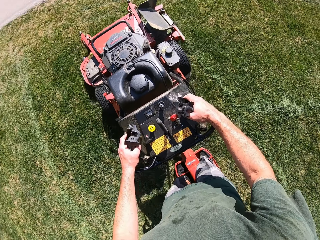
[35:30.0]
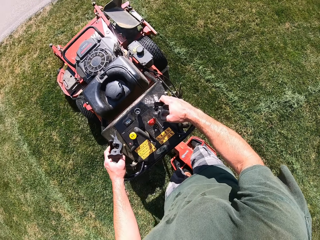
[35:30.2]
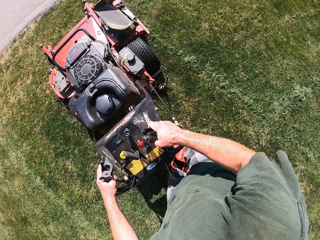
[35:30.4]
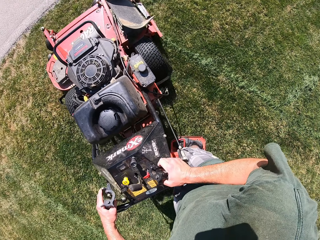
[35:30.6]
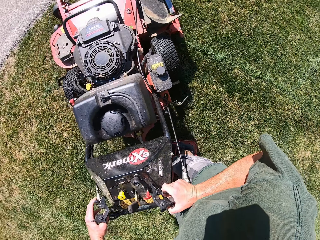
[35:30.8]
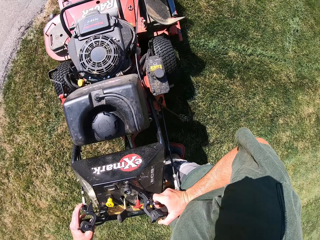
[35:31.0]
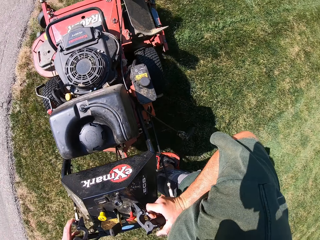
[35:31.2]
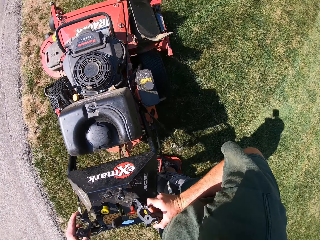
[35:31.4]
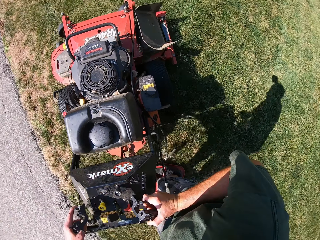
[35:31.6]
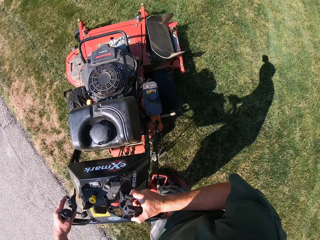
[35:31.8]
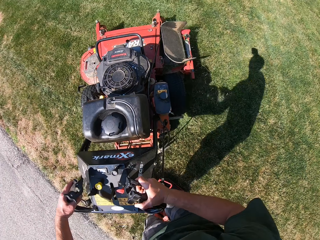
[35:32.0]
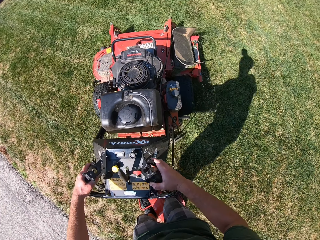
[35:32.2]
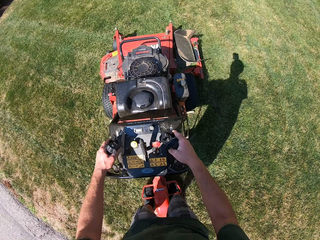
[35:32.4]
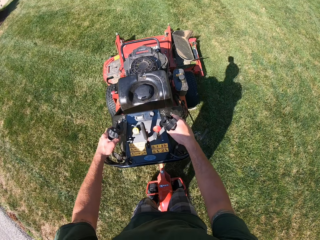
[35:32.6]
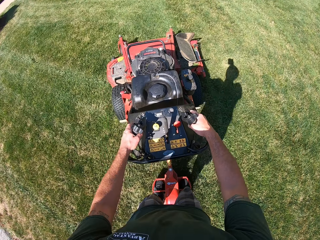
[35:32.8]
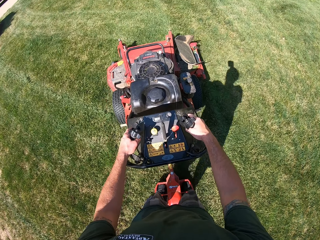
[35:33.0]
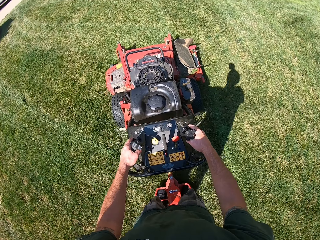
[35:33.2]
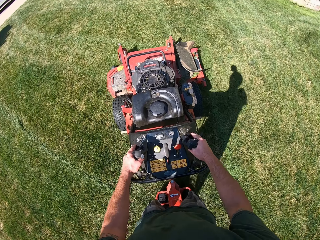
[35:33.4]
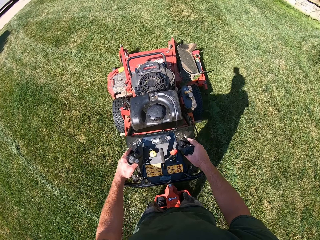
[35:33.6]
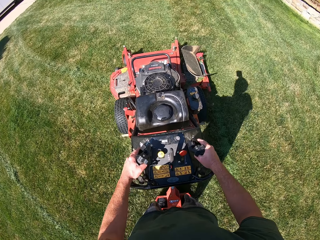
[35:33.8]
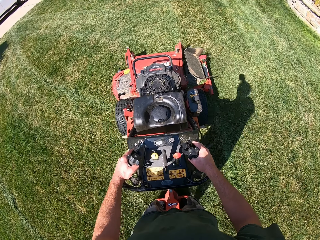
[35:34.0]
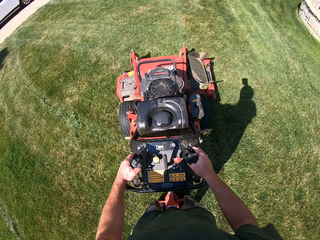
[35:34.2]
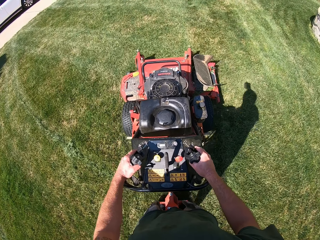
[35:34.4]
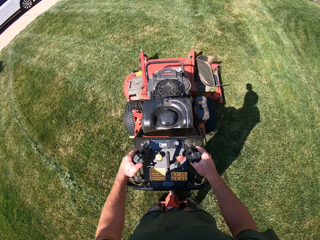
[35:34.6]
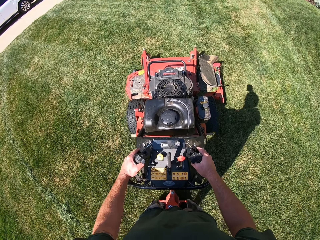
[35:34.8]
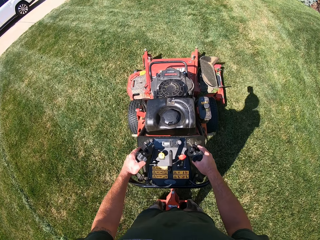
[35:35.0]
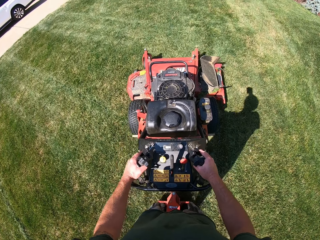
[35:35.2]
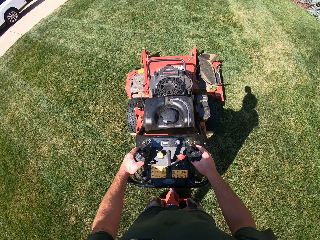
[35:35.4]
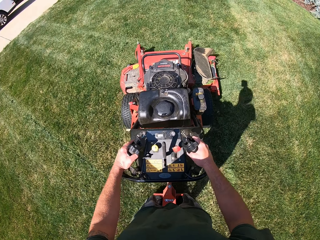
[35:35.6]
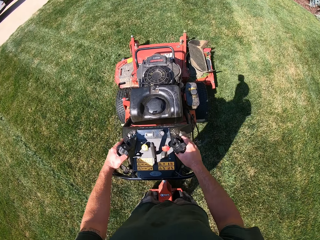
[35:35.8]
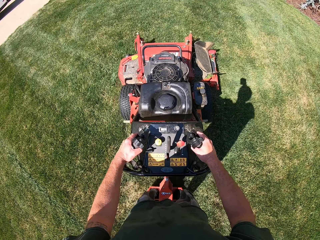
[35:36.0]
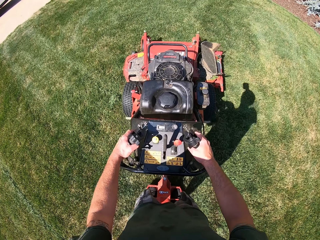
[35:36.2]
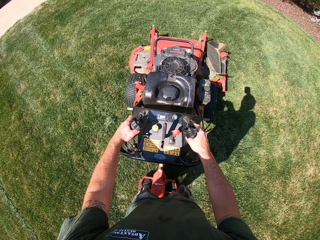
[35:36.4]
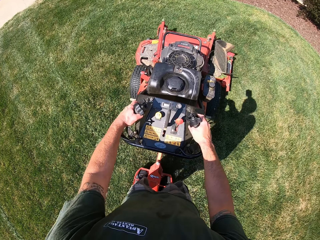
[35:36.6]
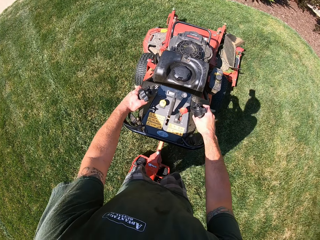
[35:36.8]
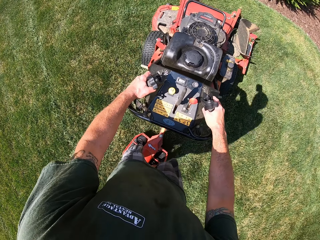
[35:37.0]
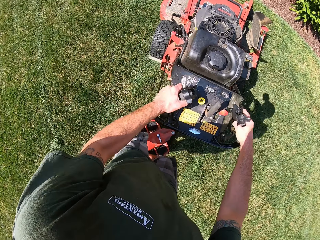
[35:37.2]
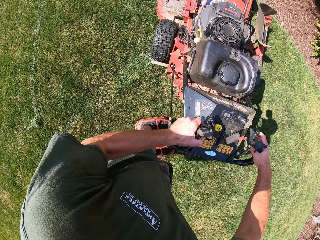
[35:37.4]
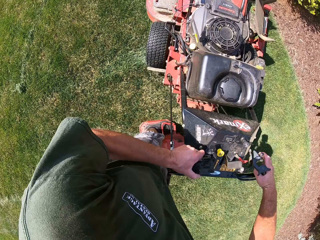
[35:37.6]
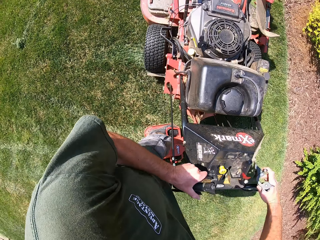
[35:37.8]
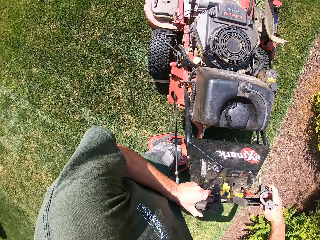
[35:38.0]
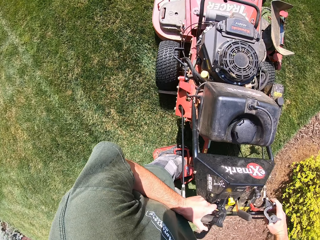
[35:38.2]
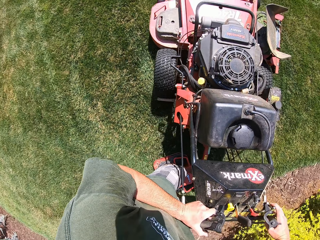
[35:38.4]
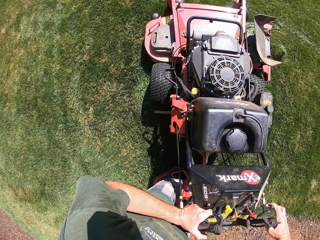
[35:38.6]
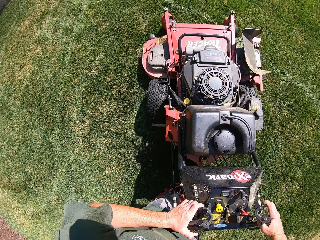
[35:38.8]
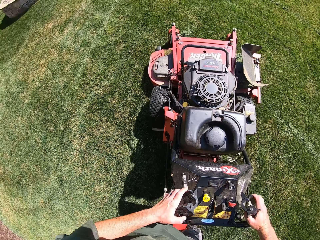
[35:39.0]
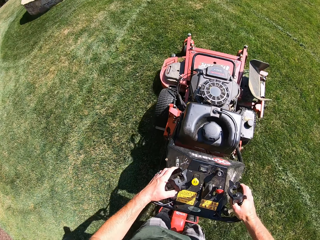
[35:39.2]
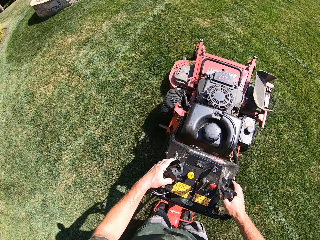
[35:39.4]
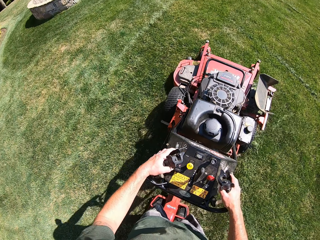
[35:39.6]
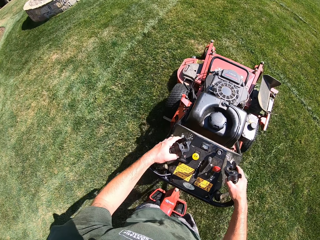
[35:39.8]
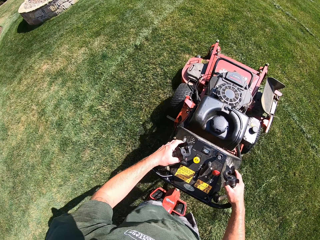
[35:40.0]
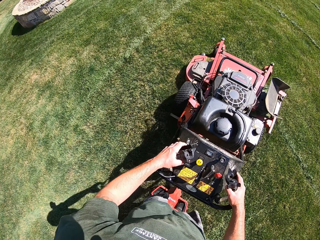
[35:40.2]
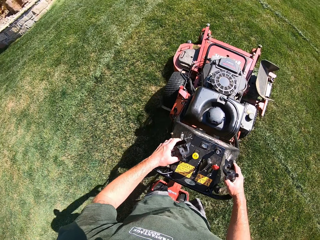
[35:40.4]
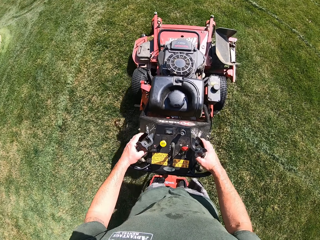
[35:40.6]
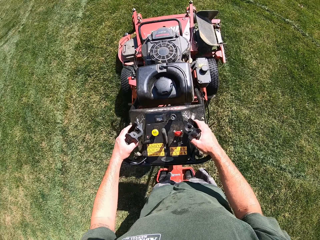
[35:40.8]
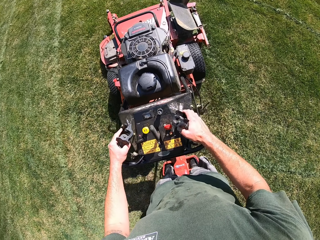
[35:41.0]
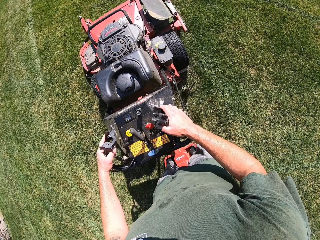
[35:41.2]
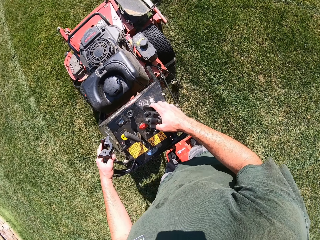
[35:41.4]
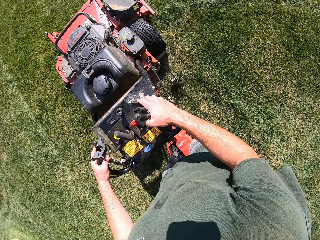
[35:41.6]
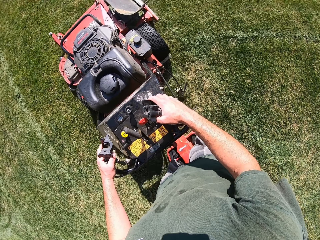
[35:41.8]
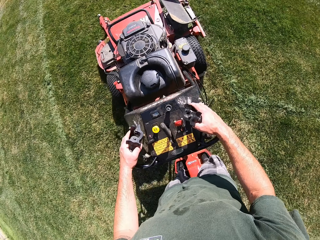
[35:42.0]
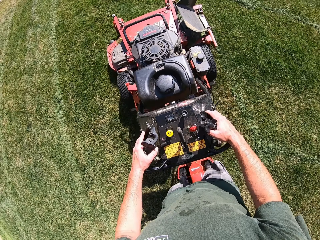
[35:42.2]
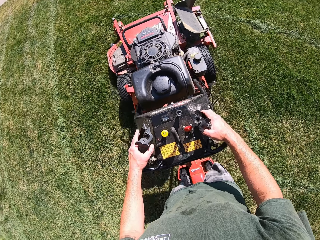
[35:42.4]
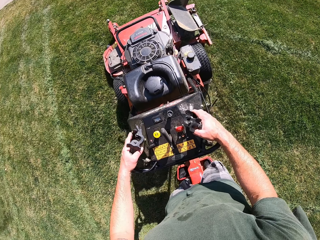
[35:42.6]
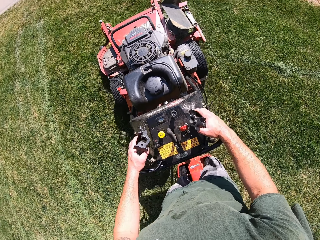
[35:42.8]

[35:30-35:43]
The camera wearer turns the lawn mower to the right. They mow the lawn with the lawn mower. They turn the lawn mower to the left. They mow the lawn with the lawn mower.

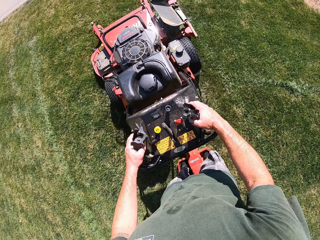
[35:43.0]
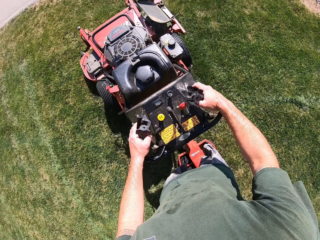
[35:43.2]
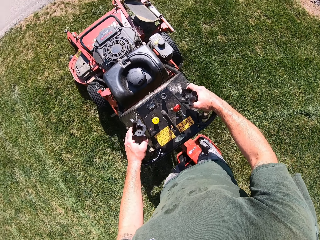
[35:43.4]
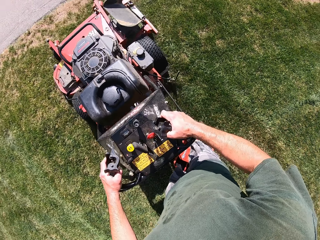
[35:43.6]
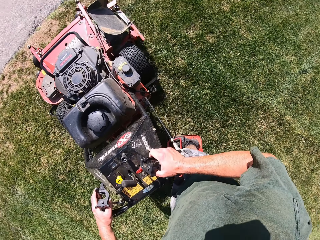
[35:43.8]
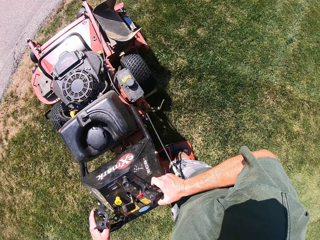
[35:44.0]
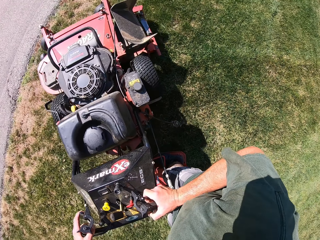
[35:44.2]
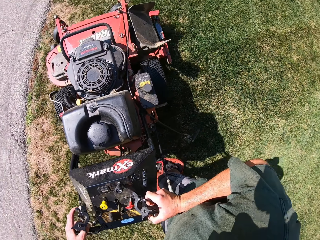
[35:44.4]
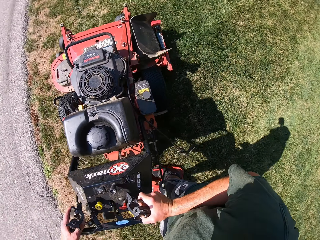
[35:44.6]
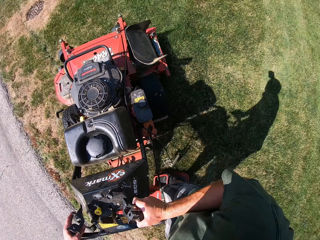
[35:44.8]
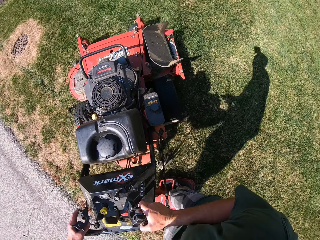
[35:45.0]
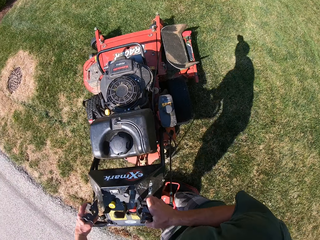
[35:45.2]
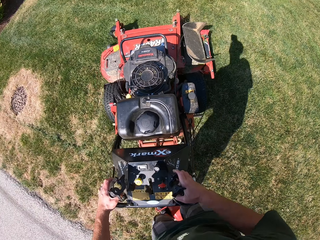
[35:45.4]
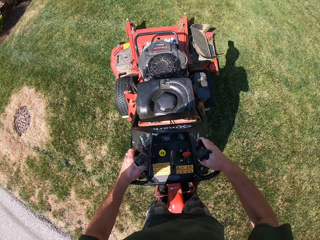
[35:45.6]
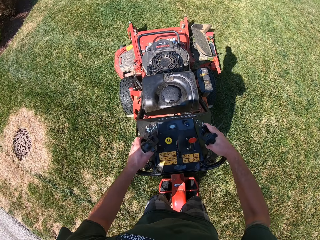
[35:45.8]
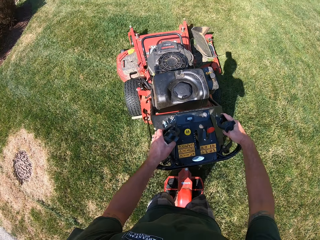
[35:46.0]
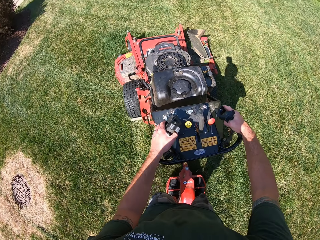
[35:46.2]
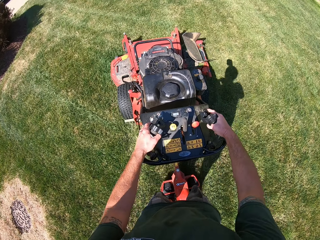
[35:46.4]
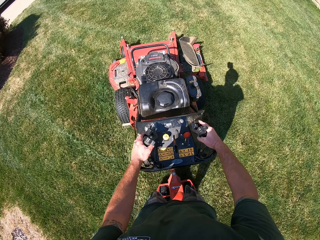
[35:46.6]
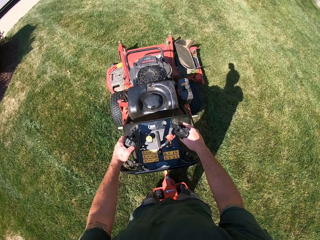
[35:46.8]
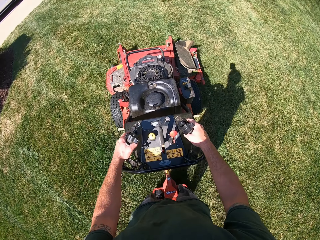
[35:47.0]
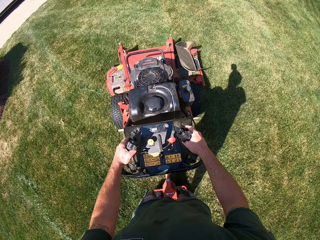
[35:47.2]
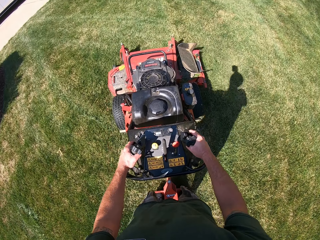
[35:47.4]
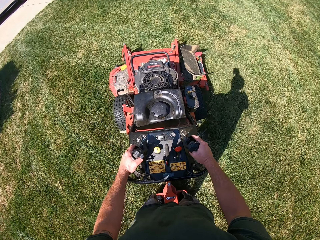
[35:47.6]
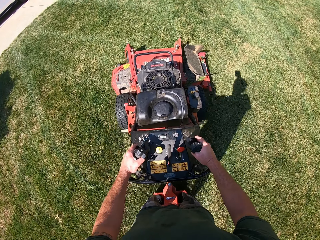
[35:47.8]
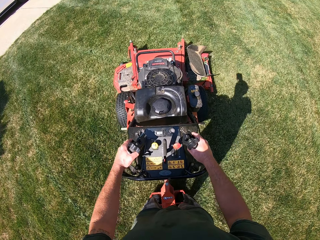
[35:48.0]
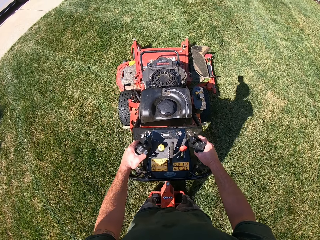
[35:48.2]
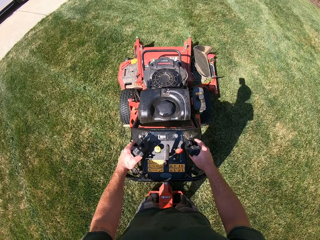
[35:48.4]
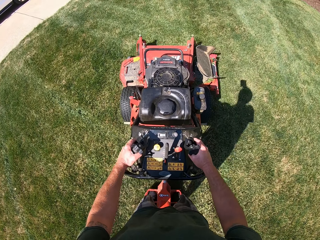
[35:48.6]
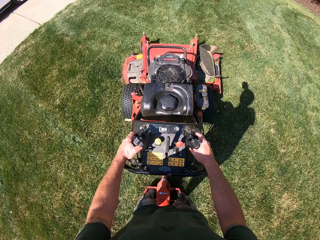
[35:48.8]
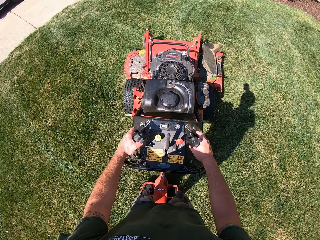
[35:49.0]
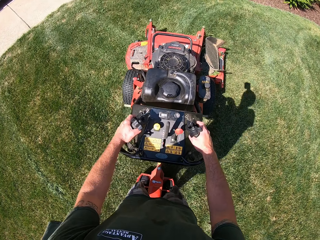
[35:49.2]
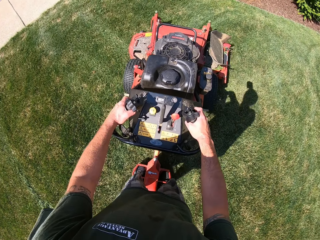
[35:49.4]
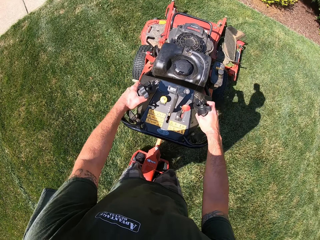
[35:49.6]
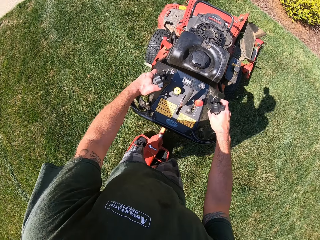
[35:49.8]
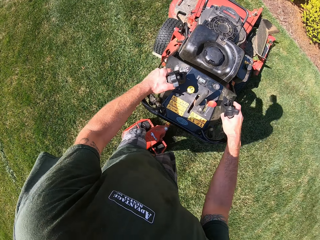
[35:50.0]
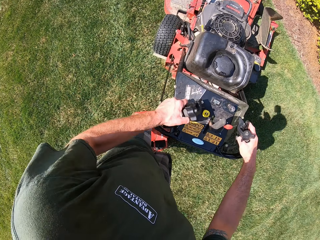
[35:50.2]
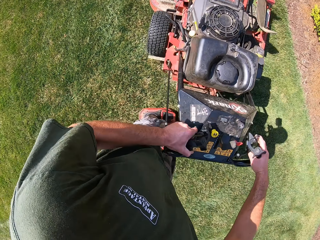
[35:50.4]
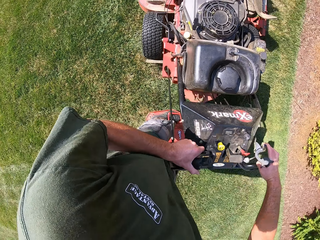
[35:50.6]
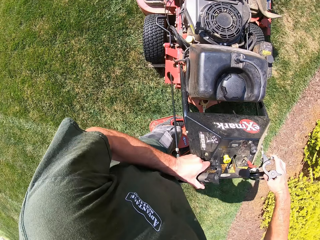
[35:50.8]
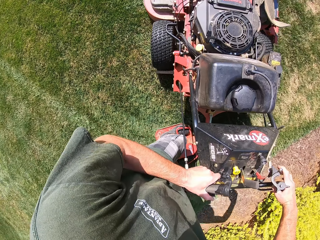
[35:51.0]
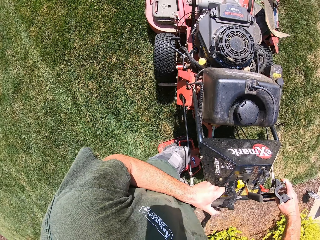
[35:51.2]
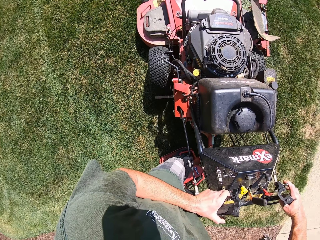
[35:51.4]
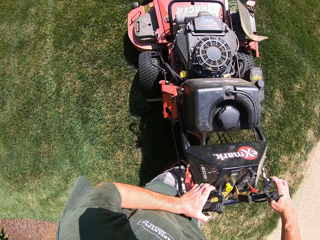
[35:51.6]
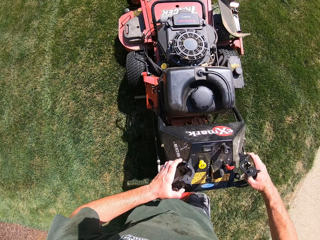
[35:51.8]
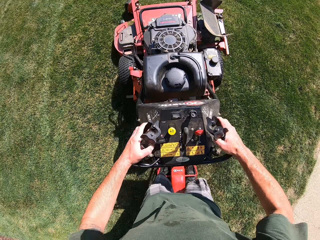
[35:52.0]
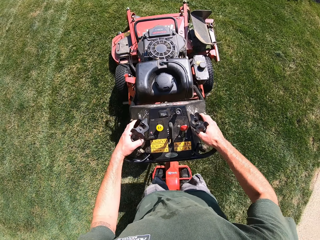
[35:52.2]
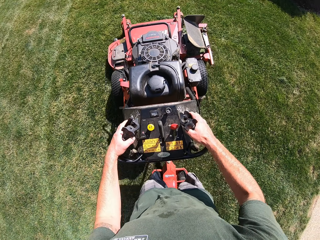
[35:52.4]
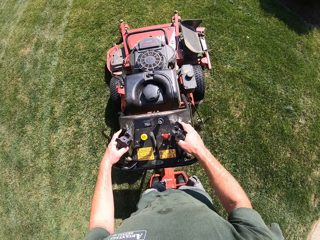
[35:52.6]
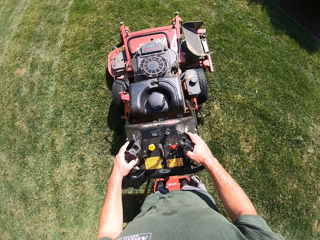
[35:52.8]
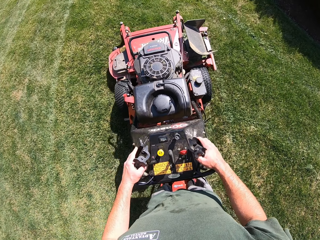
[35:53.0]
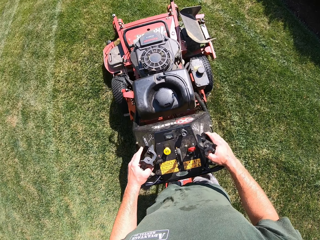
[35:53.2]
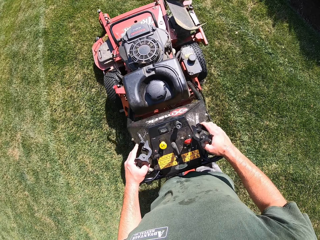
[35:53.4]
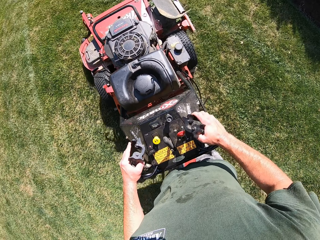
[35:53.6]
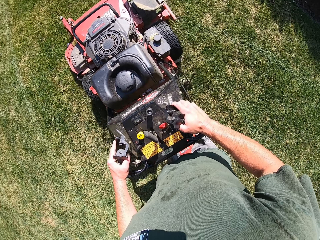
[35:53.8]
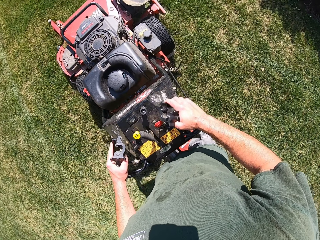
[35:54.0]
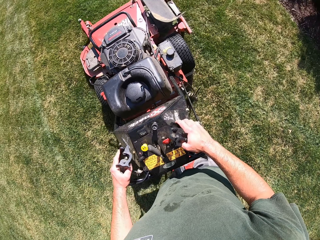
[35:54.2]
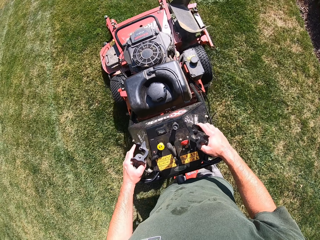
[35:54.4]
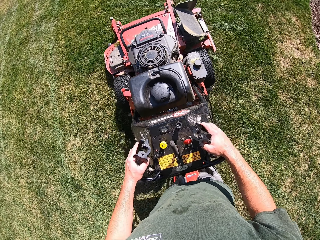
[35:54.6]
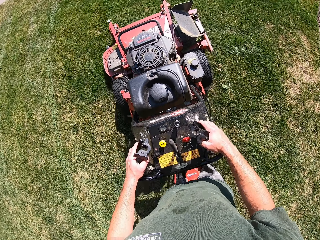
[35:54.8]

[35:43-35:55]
The camera wearer turns the lawn mower to the right. They mow the lawn with the lawn mower. They turn the lawn mower to the left. They mow the lawn with the lawn mower.
